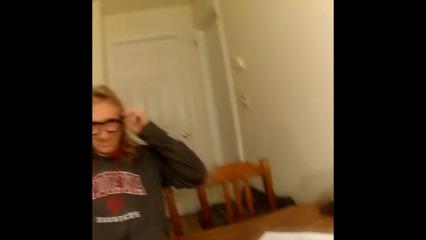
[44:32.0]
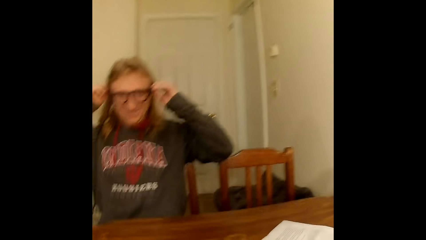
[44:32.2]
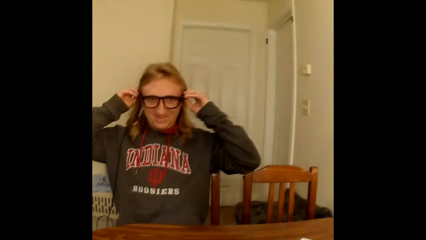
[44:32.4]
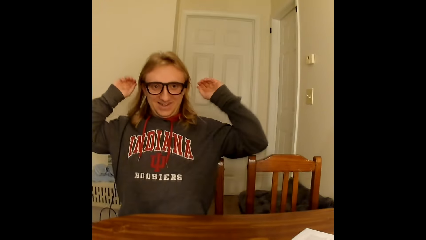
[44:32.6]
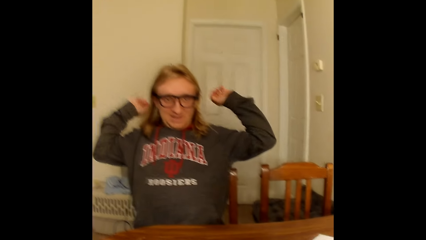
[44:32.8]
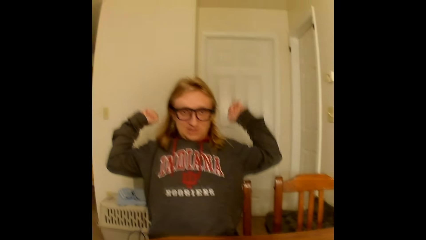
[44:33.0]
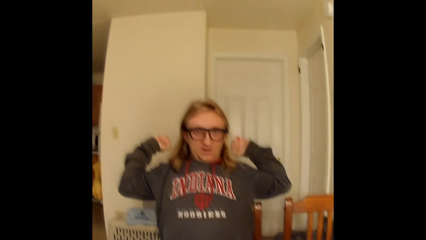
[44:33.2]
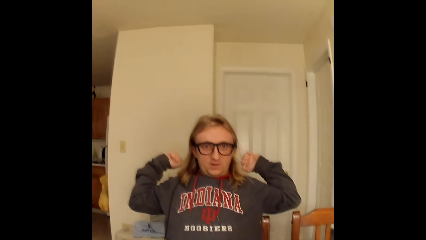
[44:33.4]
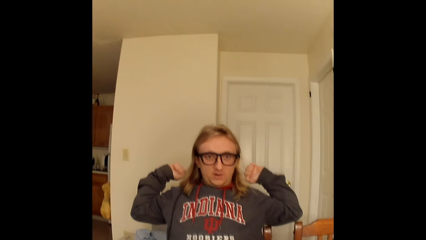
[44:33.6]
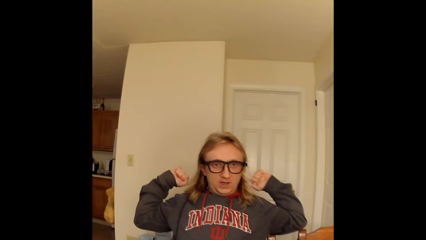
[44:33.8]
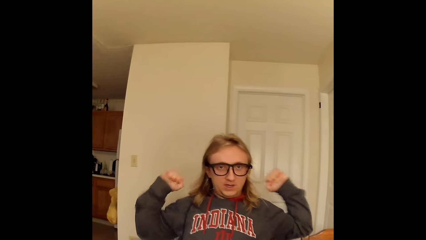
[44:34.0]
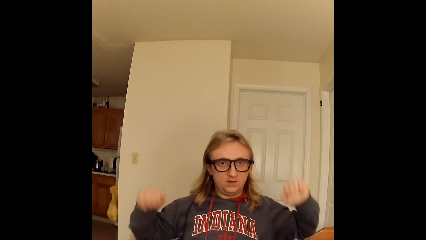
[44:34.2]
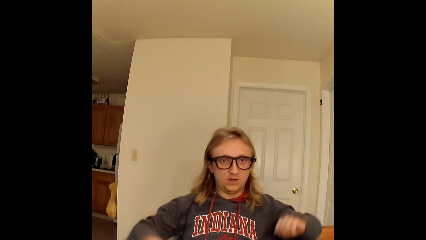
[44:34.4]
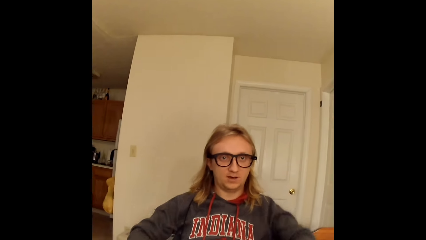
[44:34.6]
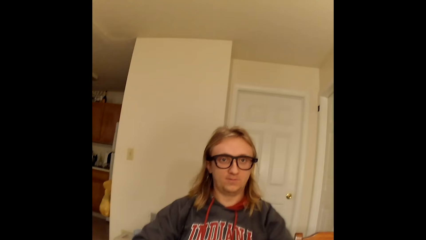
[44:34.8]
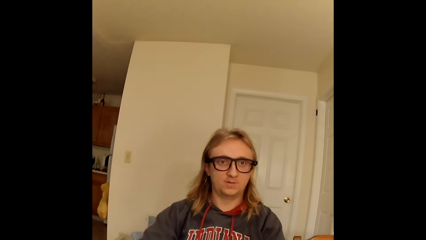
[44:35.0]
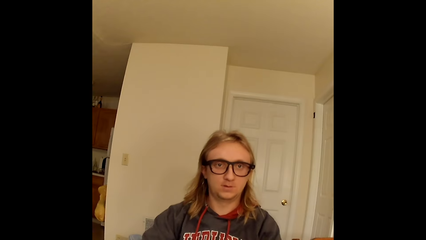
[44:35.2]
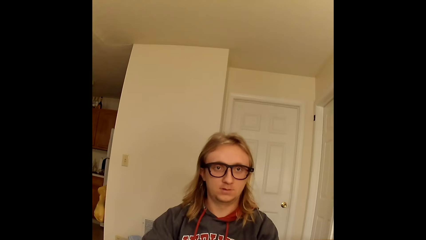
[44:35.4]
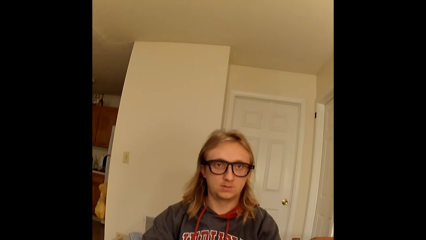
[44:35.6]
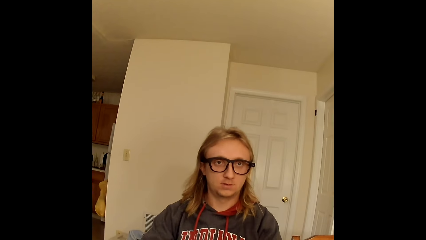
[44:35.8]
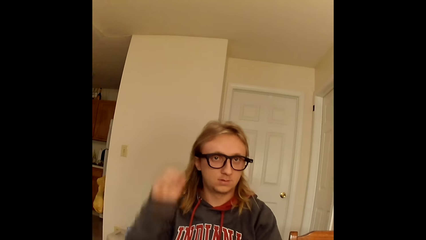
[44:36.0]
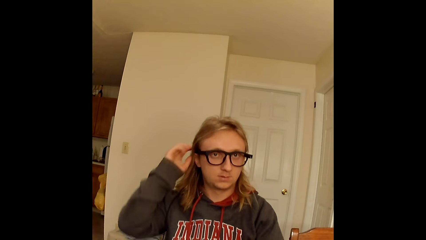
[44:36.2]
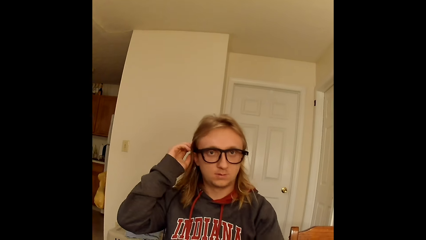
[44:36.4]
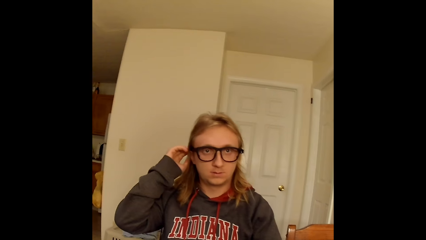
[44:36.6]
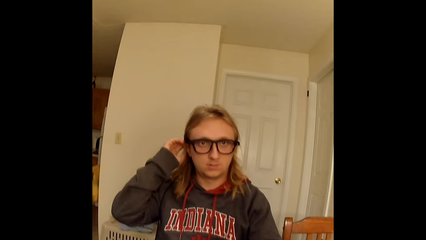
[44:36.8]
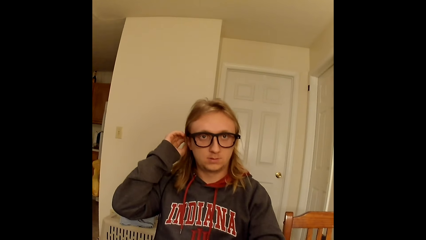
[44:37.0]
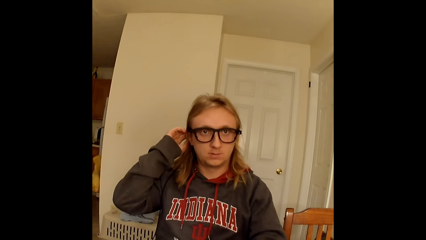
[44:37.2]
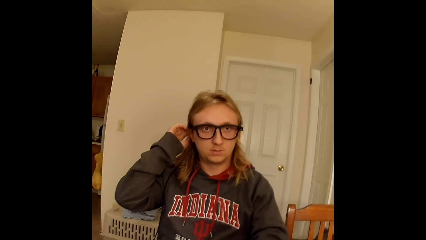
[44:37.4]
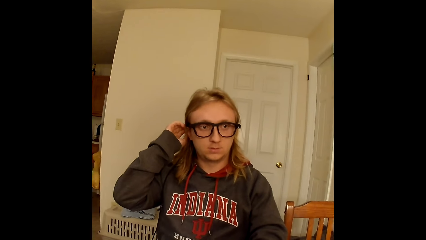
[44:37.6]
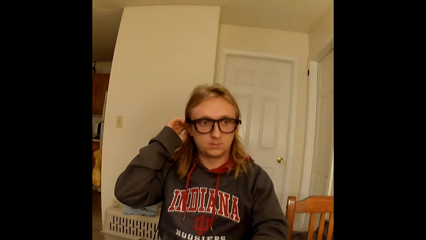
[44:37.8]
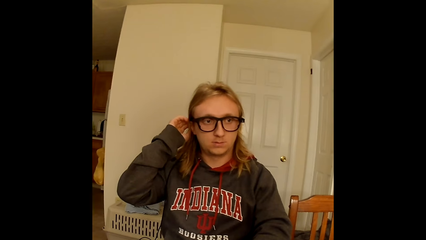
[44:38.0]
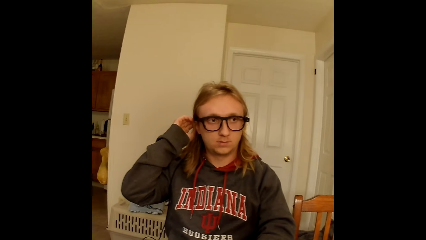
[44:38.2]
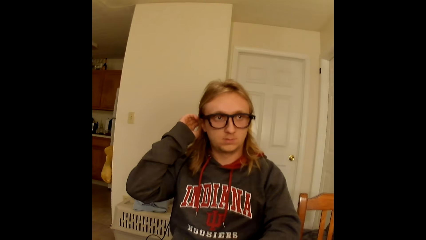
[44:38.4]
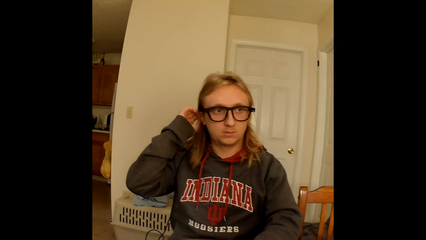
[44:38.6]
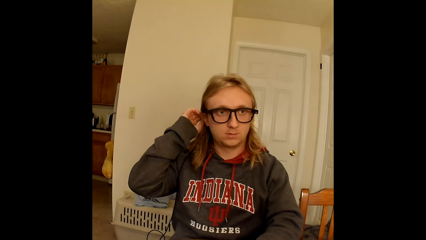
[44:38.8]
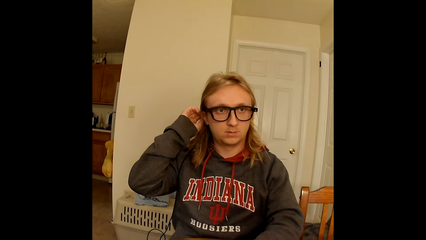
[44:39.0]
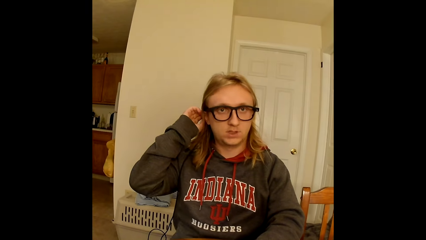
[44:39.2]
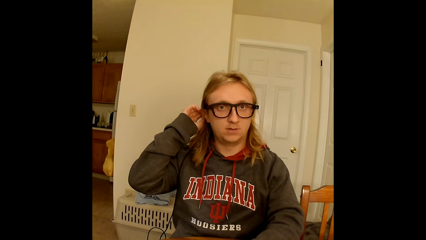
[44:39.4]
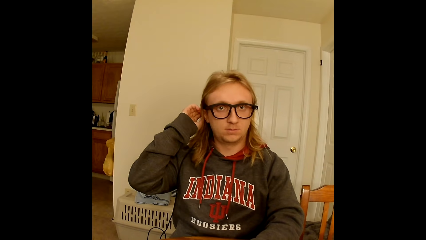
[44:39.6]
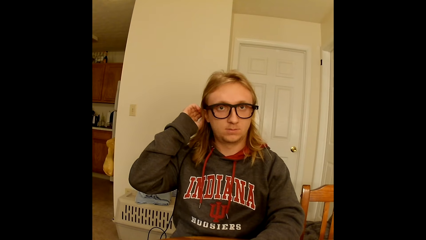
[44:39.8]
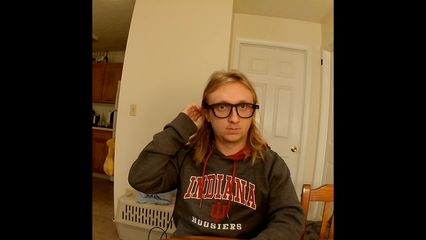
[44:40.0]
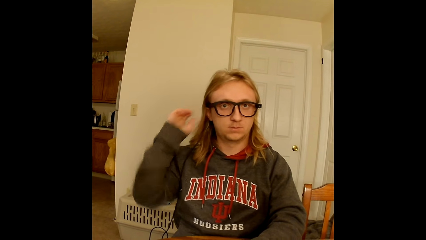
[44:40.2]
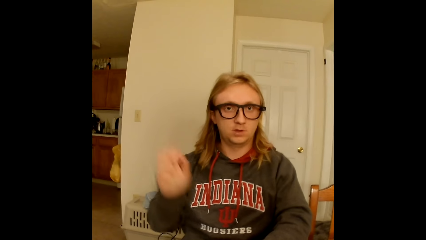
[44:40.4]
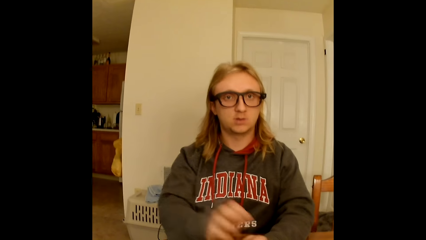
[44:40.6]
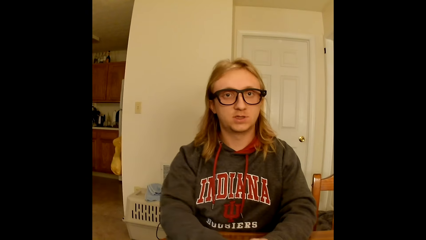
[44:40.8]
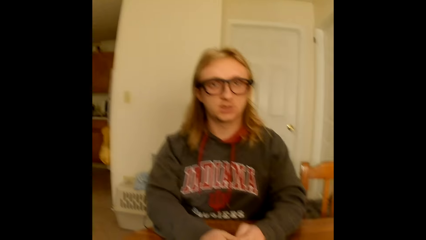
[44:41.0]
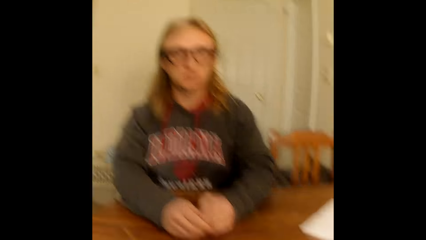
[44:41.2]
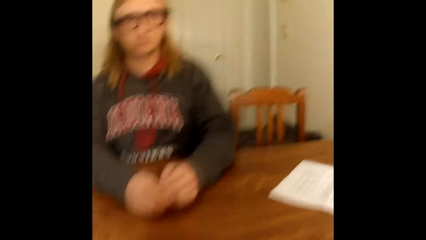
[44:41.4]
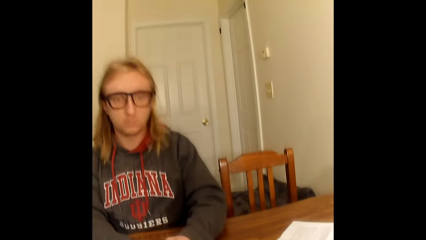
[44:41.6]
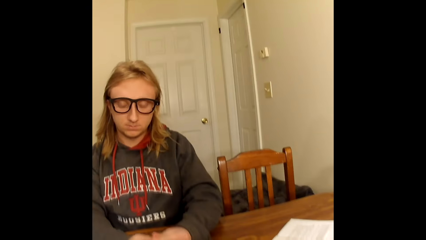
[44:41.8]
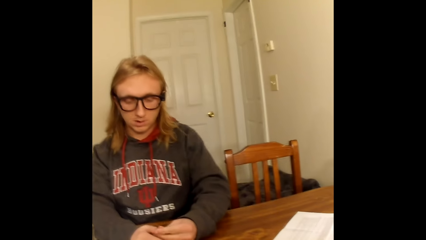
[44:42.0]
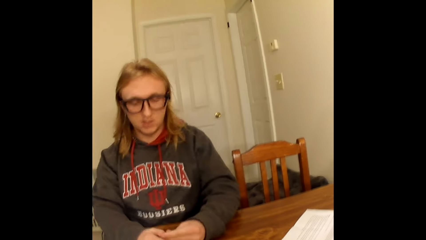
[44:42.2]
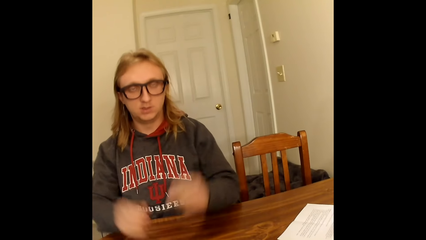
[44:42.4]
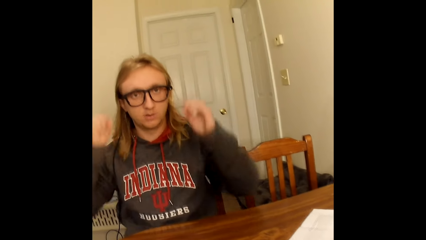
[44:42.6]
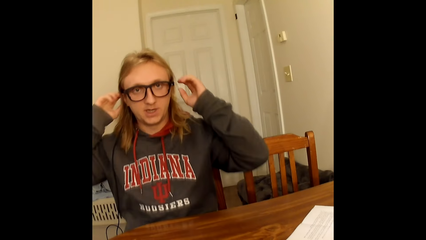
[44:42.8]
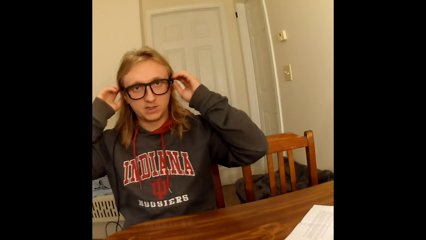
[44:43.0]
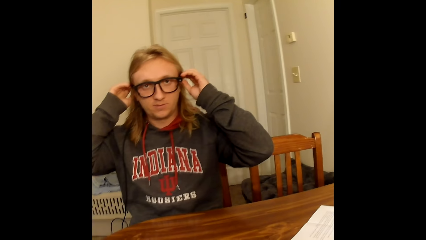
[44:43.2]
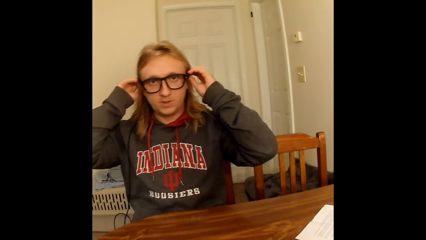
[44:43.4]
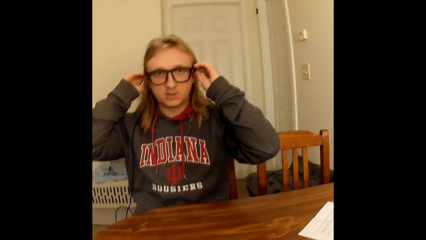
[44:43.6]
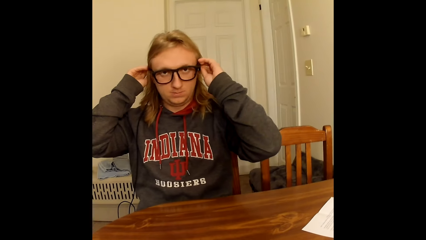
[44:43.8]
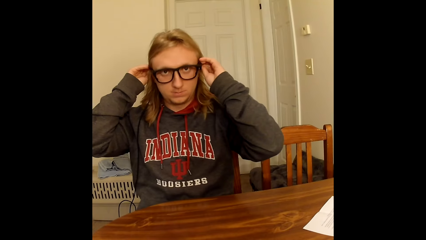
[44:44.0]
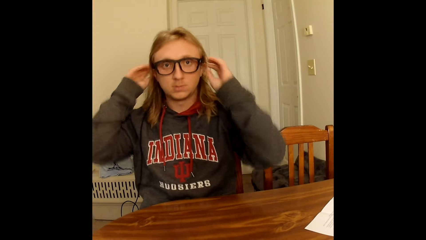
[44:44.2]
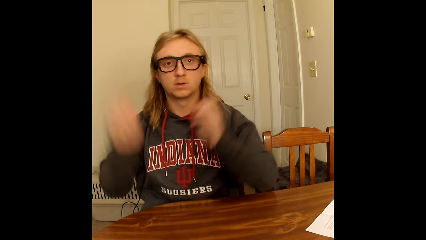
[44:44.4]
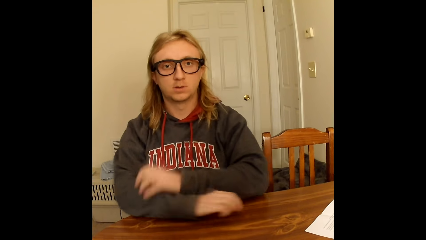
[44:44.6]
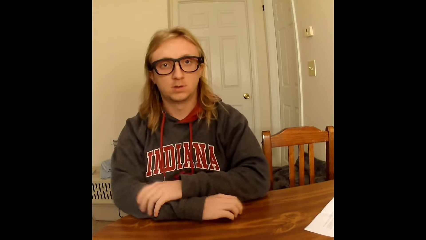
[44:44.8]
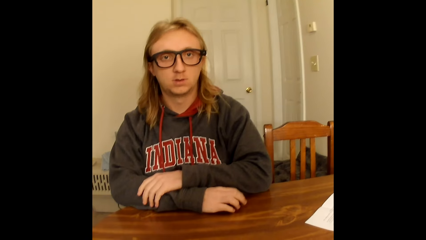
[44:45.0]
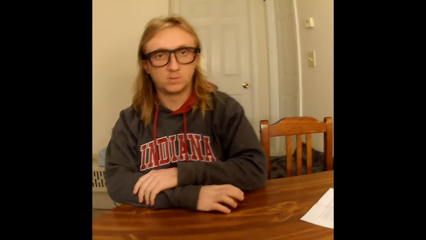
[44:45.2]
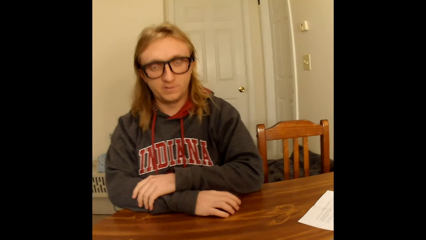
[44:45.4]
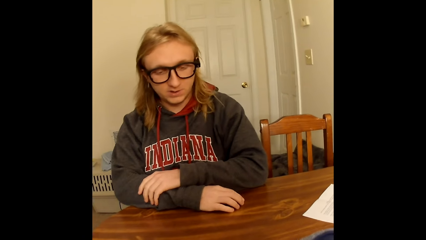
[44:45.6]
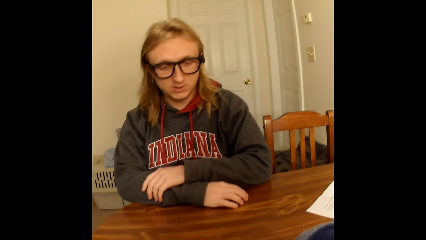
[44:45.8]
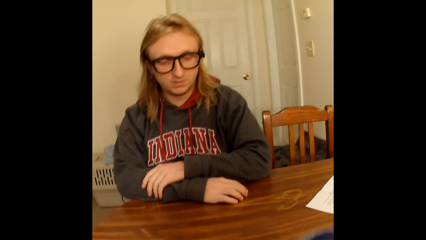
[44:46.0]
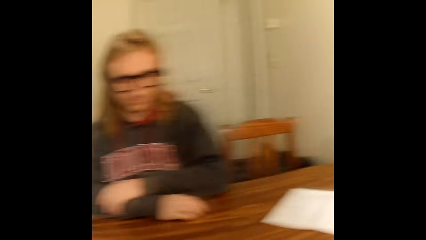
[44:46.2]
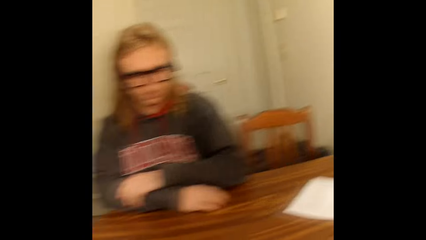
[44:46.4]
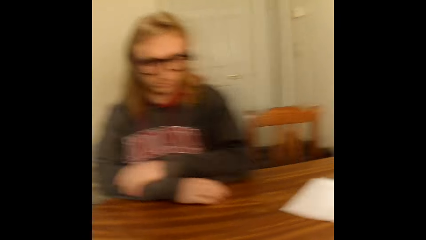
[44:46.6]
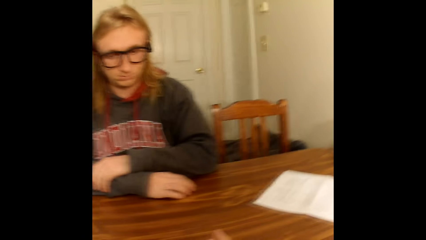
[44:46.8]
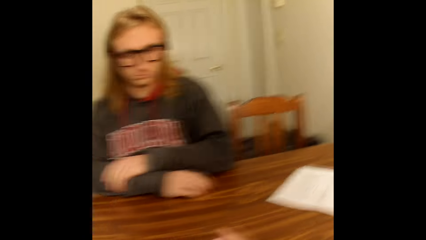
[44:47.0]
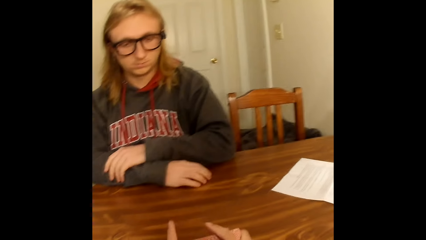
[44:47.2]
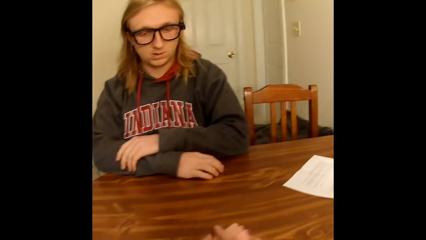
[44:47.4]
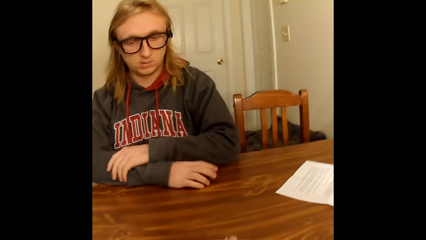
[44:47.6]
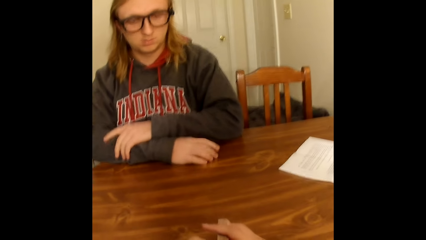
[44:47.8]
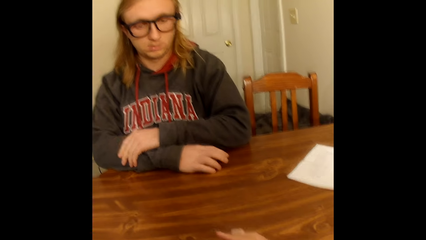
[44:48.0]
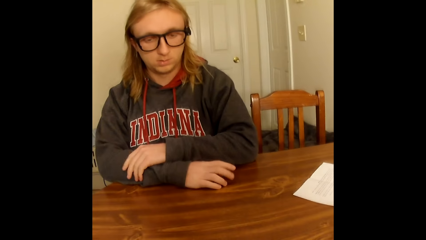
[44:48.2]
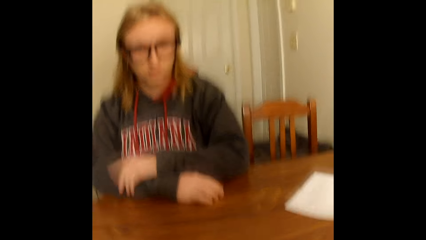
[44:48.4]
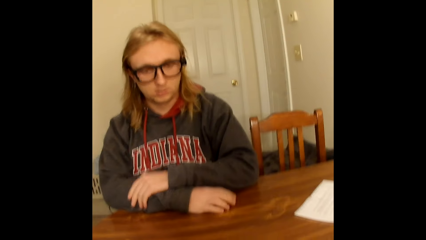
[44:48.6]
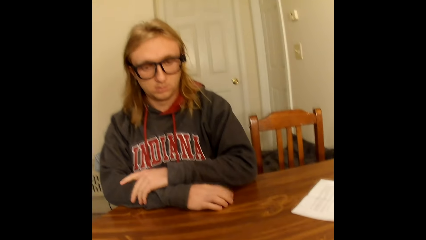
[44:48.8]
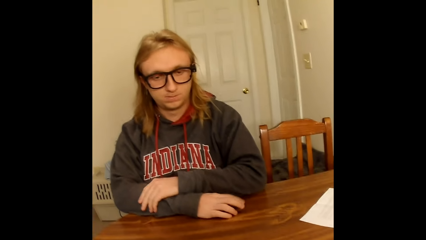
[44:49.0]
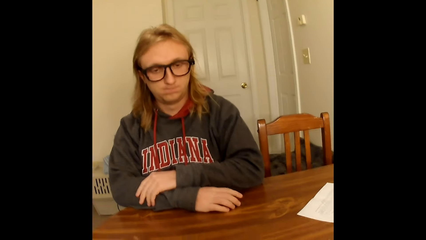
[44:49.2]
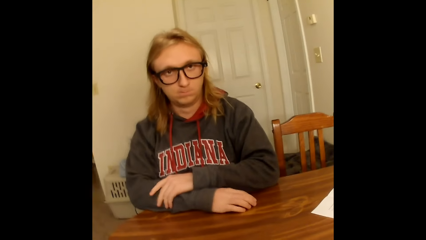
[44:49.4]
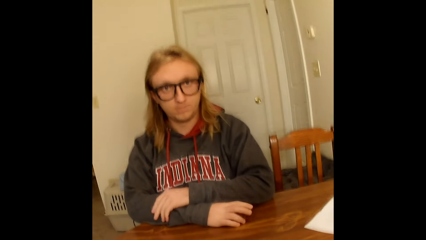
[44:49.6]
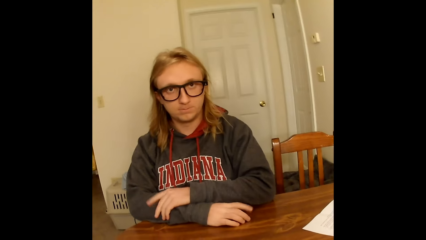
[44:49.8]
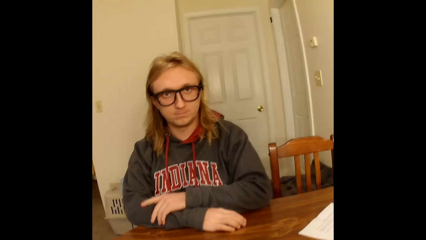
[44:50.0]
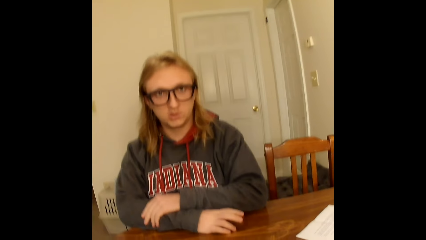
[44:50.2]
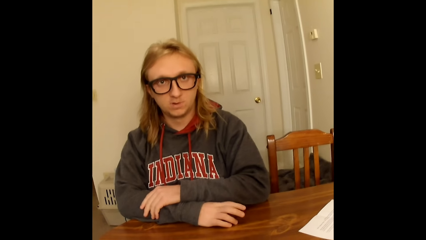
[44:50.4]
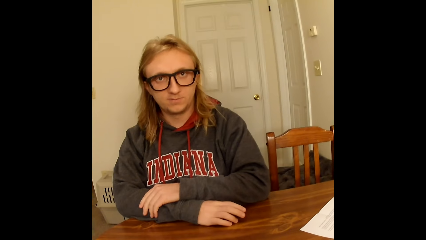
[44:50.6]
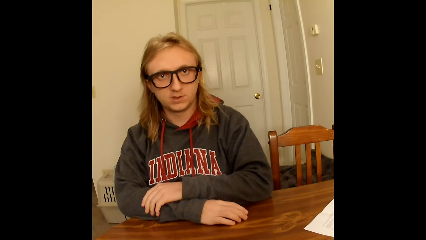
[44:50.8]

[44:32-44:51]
The camera wearer looks around. A man touches the glasses on his face with both hands. He removes both hands from the glasses. He stretches himself. He touches the table with both hands. He touches his hair with his right hand. He removes his right hand from his hair. He touches the table with his right hand. He touches the glasses on his face with both hands. He removes both hands from the glasses. He touches his right arm with his left hand. He touches the table with his right hand. The camera wearer touches the table with both hands. They pick cards. The man taps the table with his right hand. He taps his right arm with his left hand.
